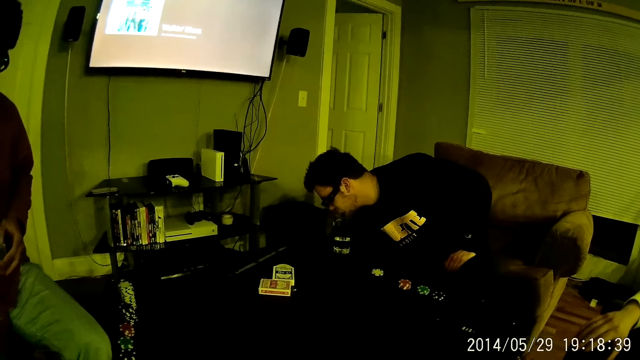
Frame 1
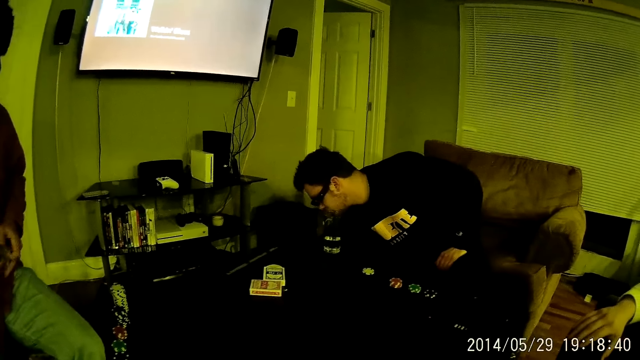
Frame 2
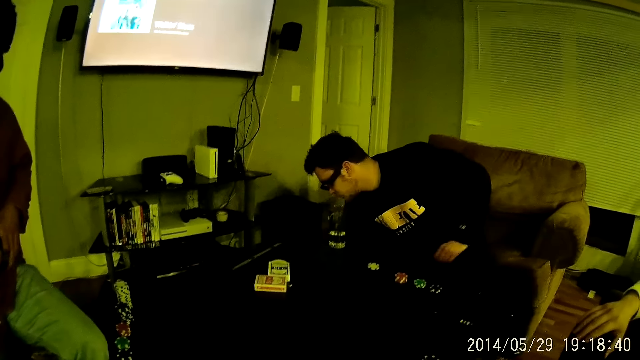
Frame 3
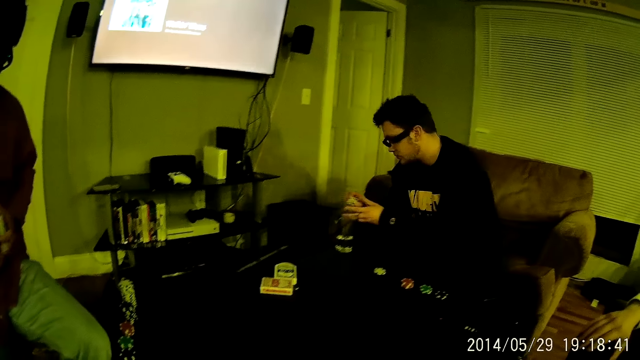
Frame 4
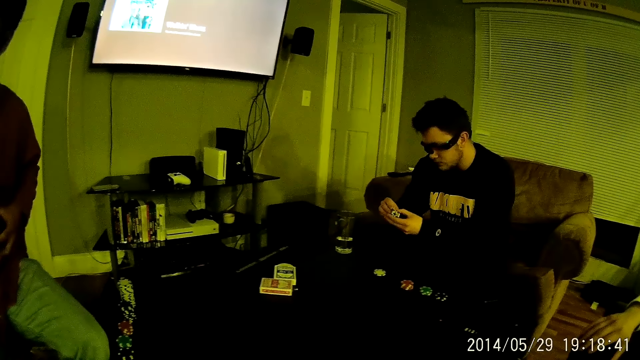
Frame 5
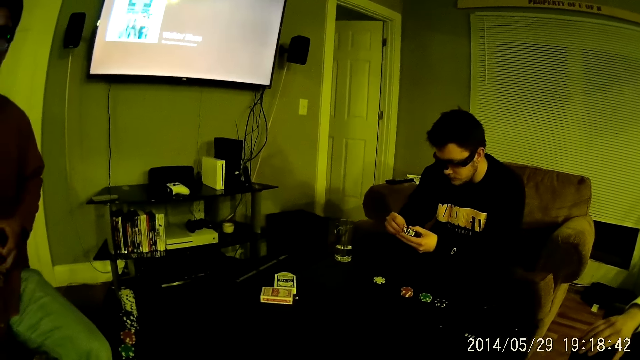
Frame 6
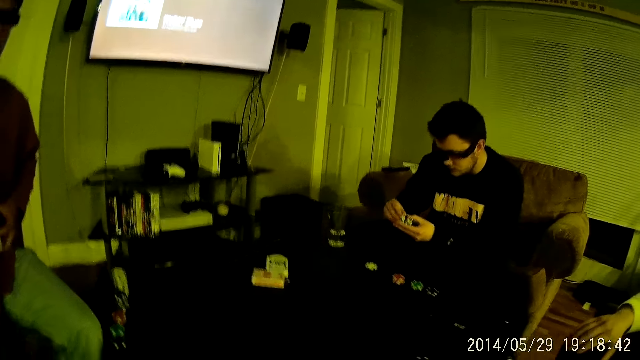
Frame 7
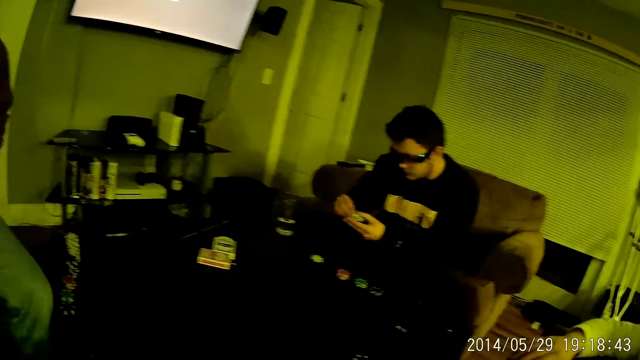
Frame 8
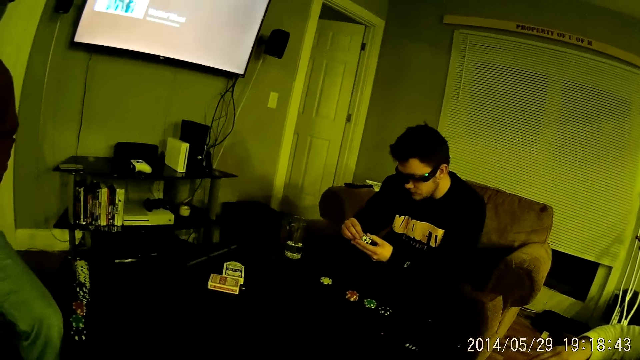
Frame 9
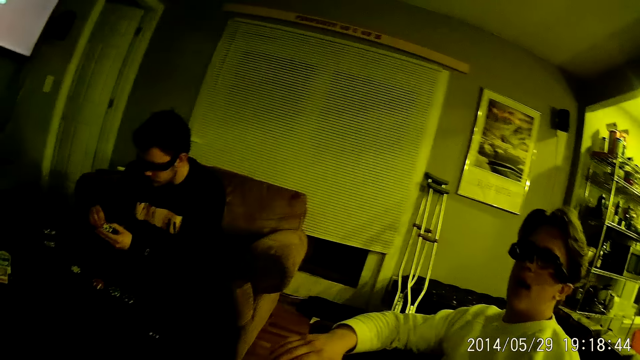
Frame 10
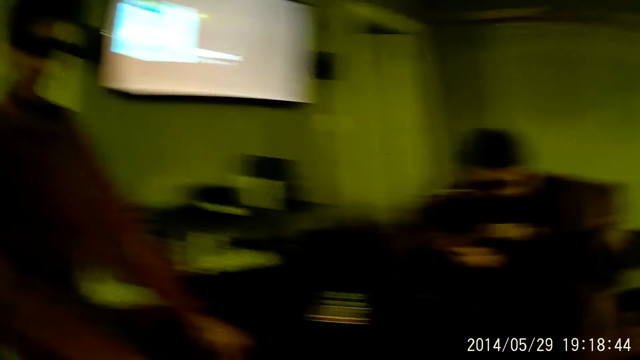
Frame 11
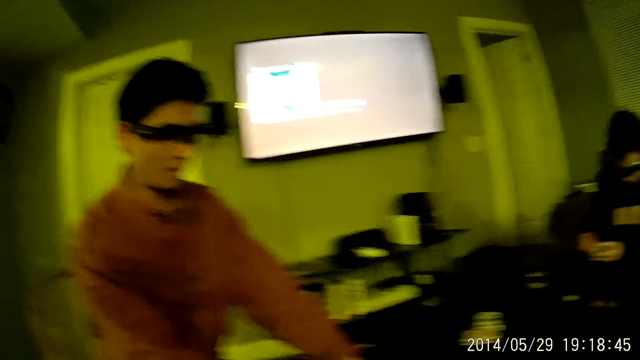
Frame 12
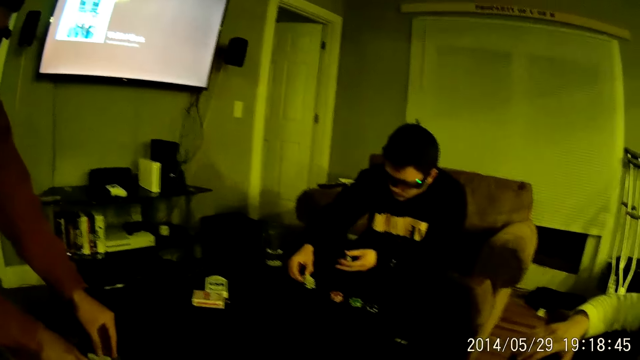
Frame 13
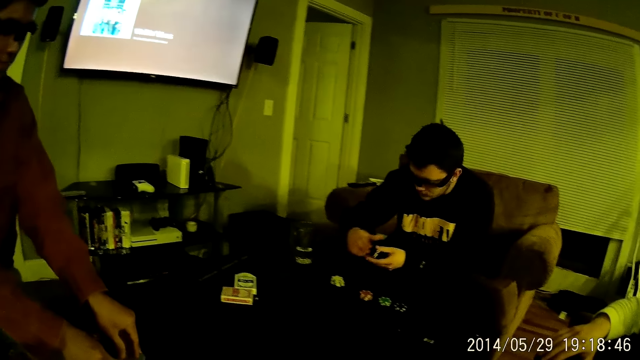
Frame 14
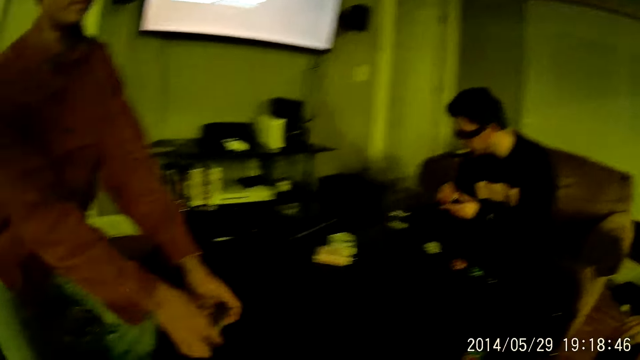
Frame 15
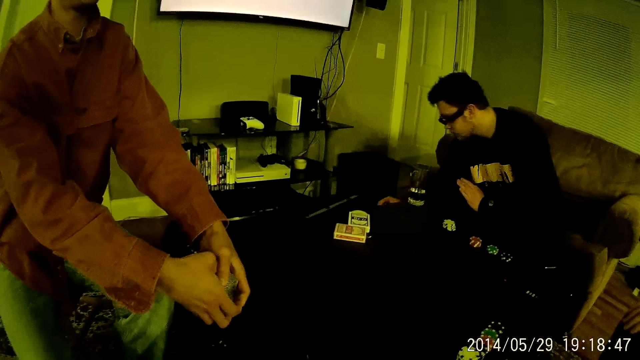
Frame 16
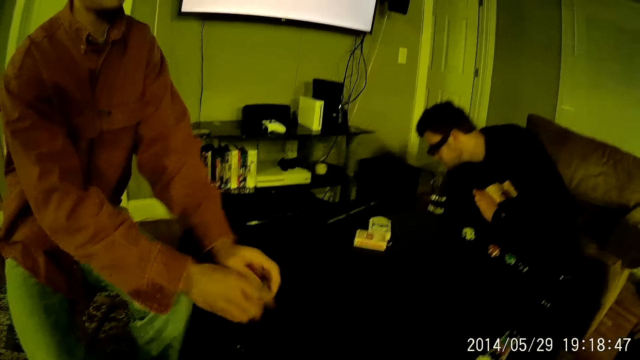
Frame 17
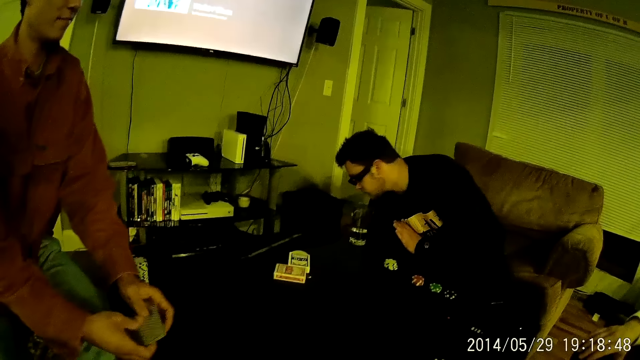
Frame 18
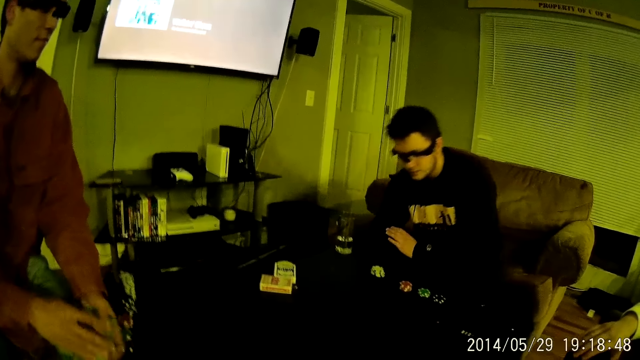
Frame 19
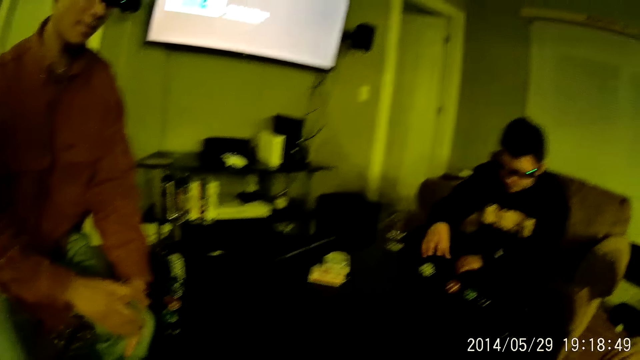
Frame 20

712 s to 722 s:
A man moves the cards in his hands. Another man picks some casino chips or puzzle pieces from the floor. The other man holds the casino chips in his hands. The other man moves the puzzle pieces in his hands. The camera wearer looks around the house. The other man places the casino chip on the stack of casino chips on the table. The first man moves the cards on the table. The other man transfers the casino chip in his right hand to his left hand. The other man drops the casino chips in his left hand on the floor. The first man hits the cards on the table. The other man picks the stack of casino chips on the table with his left hand.

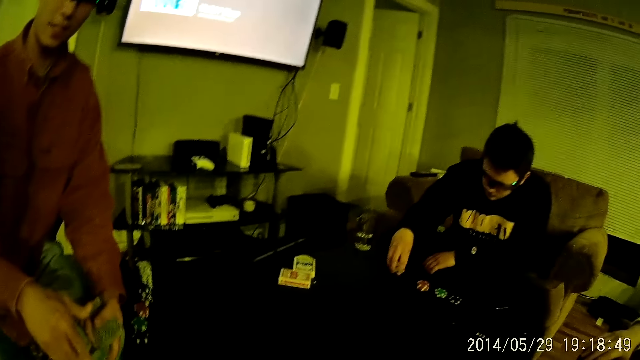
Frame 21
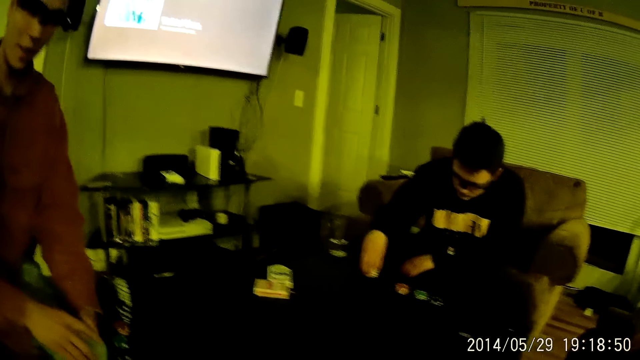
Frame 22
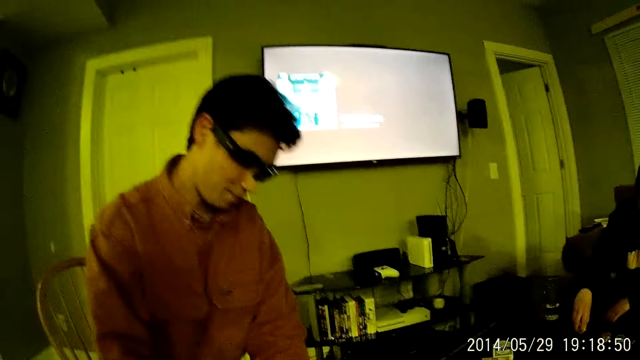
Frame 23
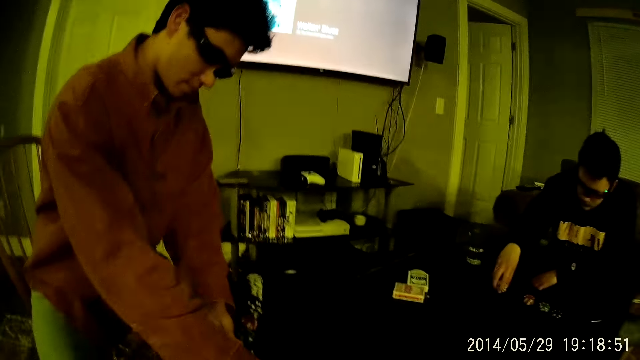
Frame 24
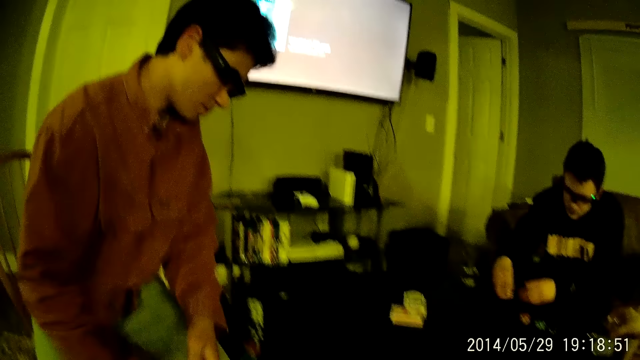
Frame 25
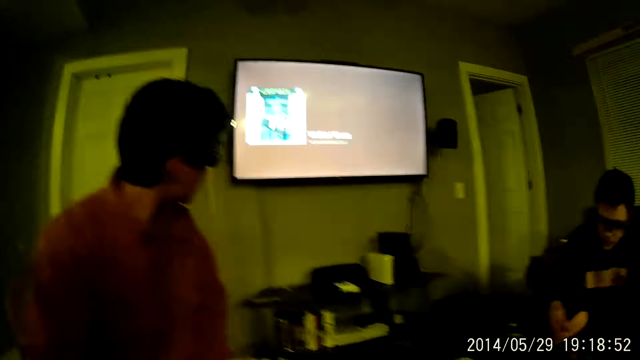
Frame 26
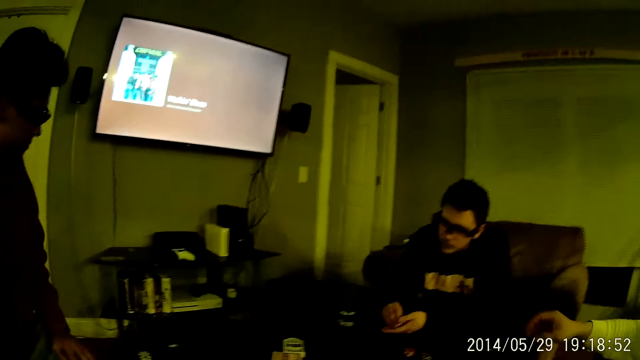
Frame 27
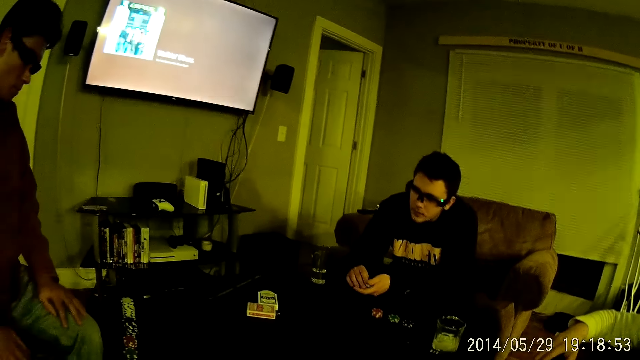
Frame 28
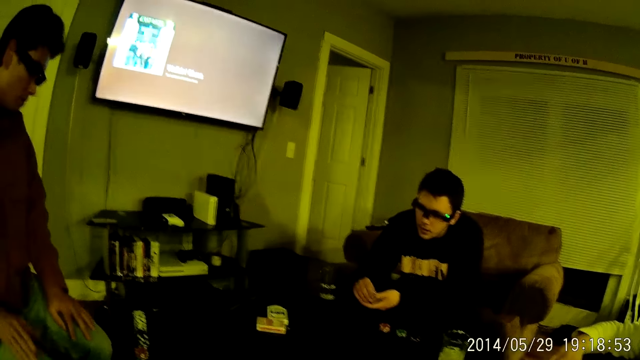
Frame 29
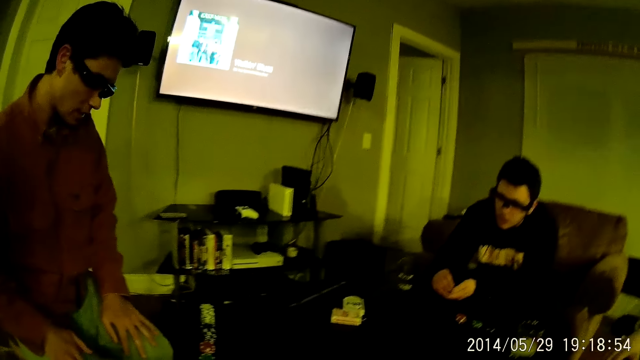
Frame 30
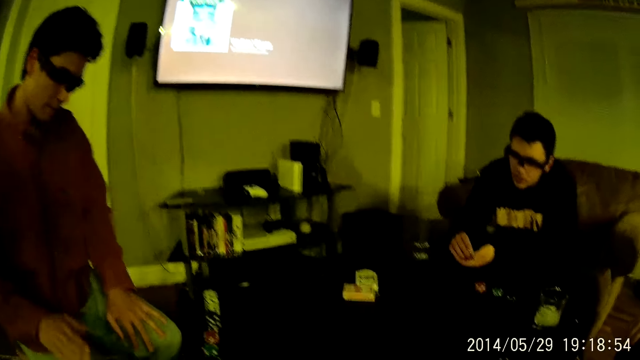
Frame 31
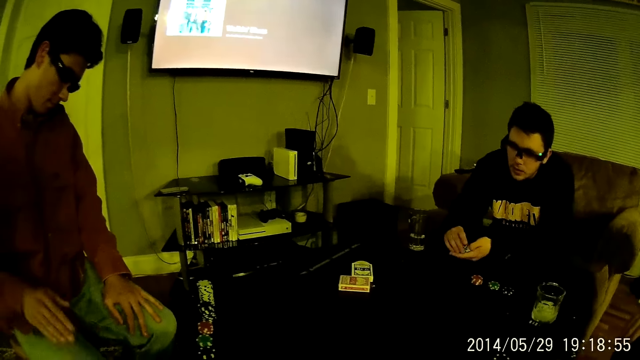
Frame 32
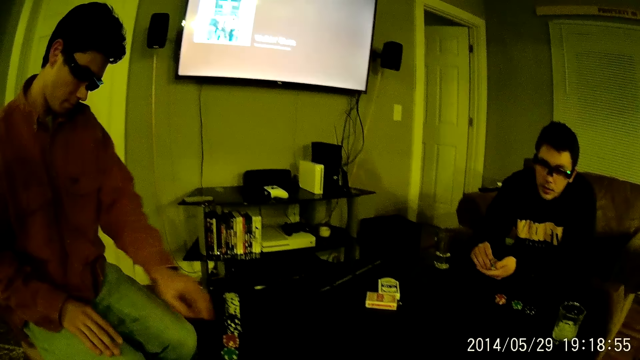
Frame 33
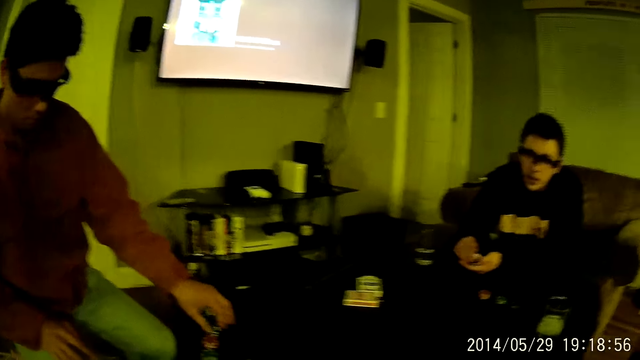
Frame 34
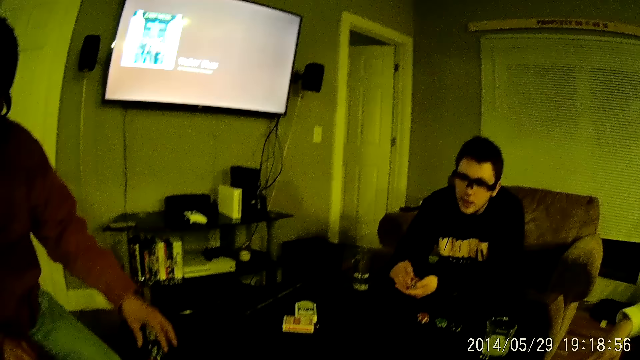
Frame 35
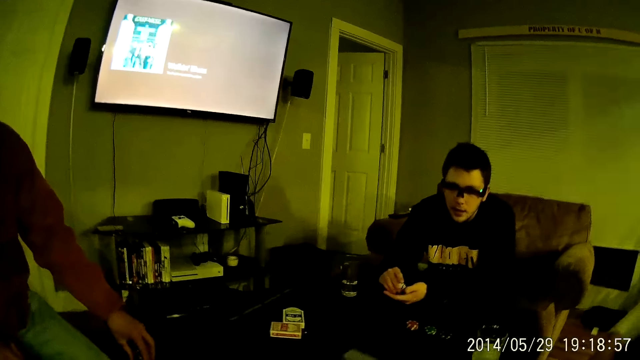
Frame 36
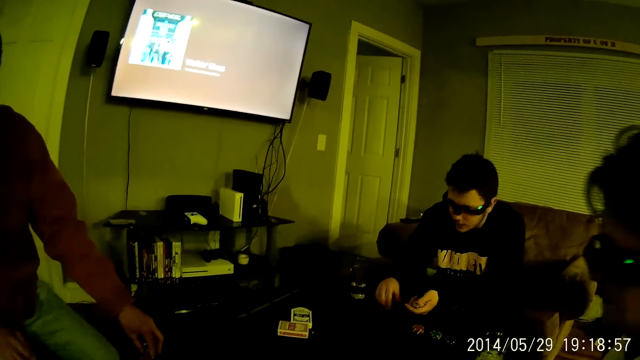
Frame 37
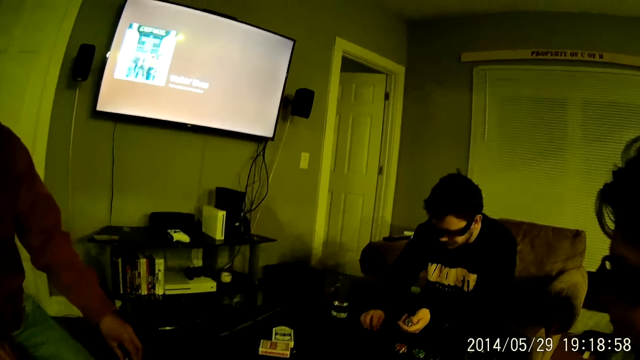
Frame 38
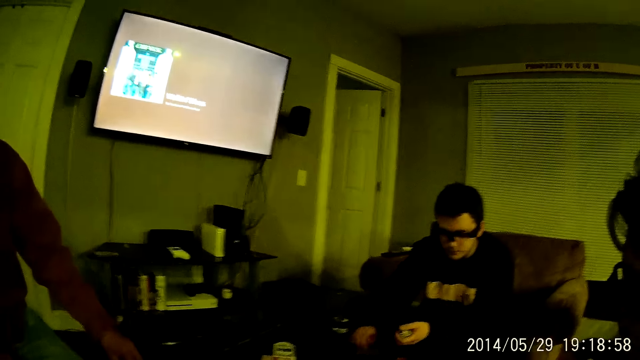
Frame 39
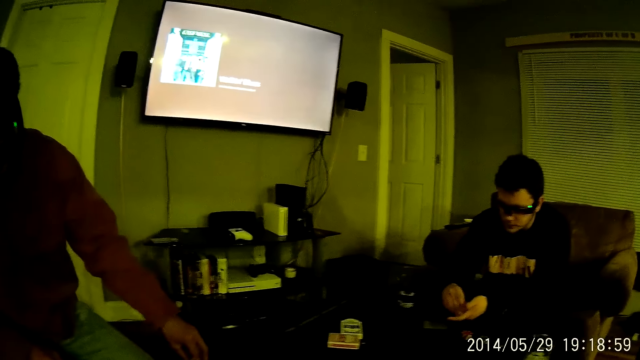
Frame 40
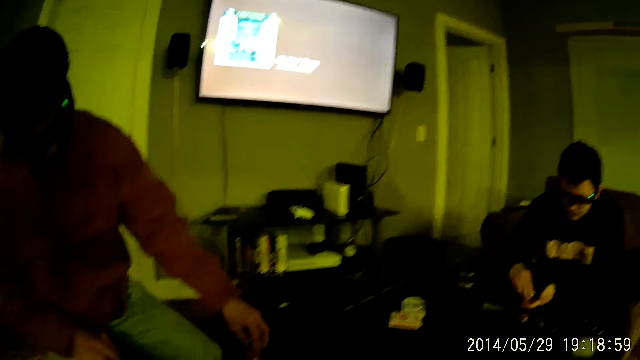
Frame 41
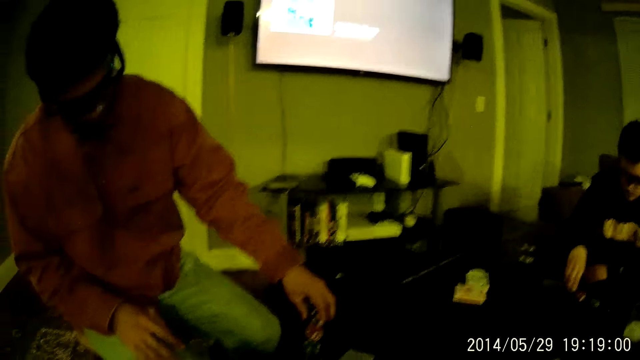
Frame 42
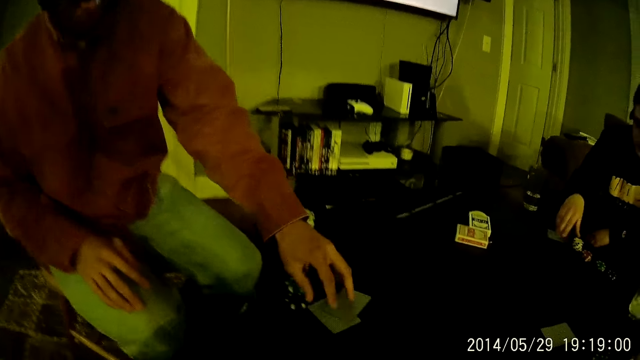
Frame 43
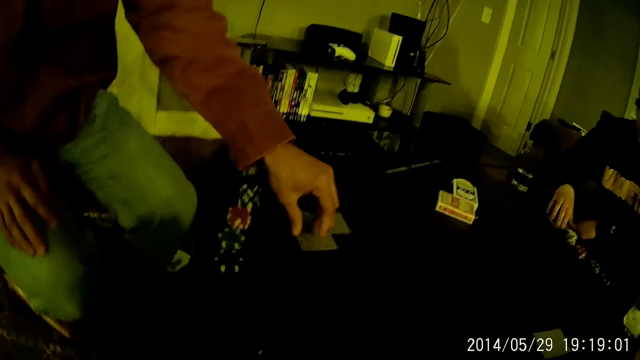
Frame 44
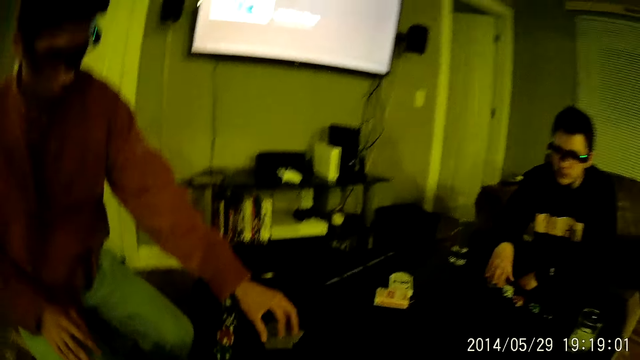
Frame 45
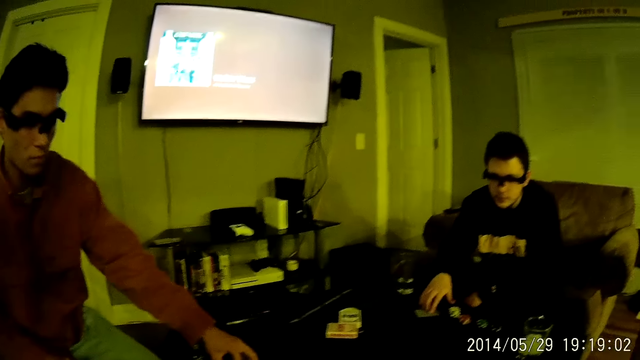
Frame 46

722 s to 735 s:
The camera wearer looks around the house. A man places the casino chips in his left hand on his right hand. The man plays with the casino chips in his hands. Another man taps his right lap with his right hand. The first man moves the puzzle pieces in his hands. The other man touches the stack of casino chips on the table with his left hand. The other man moves the cards on the table with his left hand.
